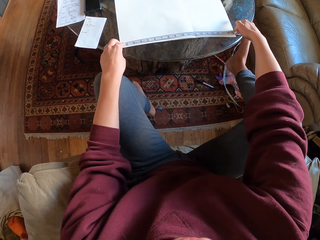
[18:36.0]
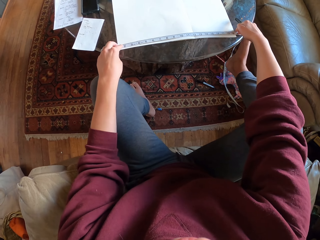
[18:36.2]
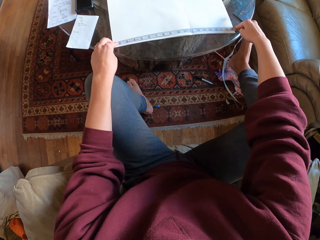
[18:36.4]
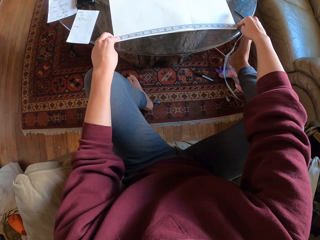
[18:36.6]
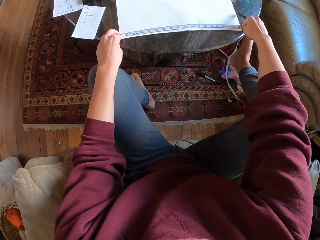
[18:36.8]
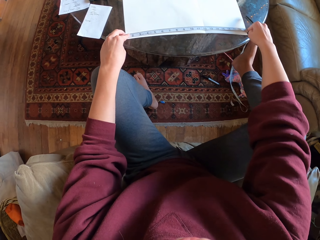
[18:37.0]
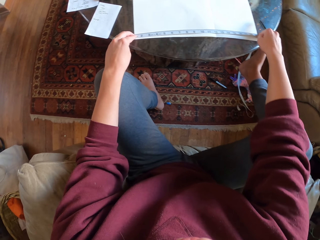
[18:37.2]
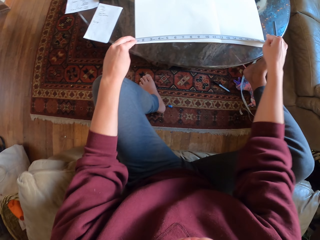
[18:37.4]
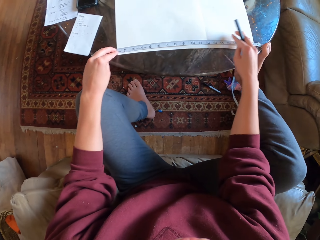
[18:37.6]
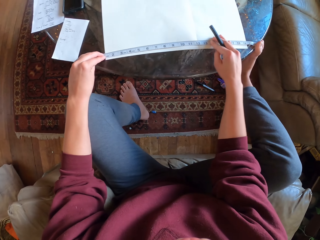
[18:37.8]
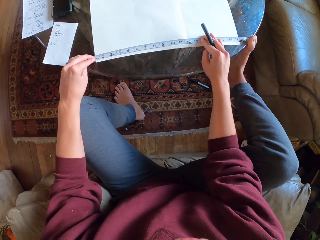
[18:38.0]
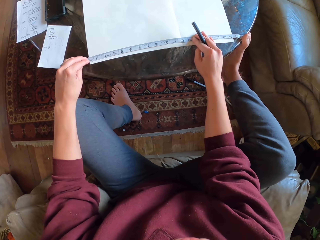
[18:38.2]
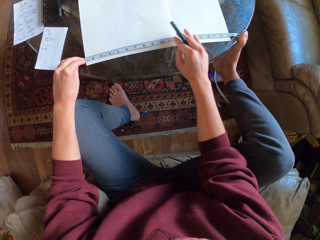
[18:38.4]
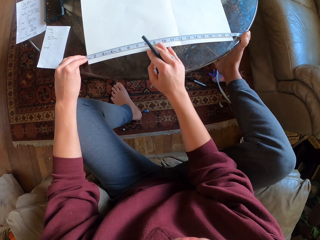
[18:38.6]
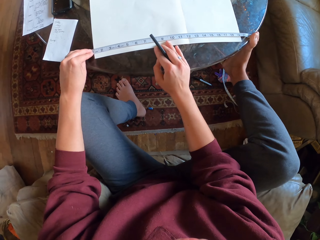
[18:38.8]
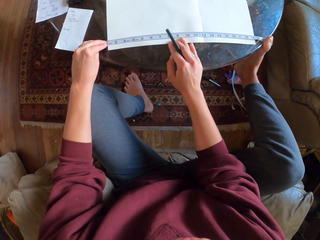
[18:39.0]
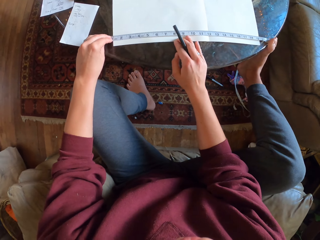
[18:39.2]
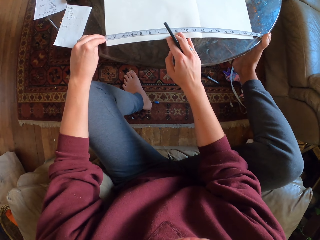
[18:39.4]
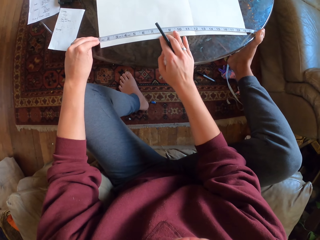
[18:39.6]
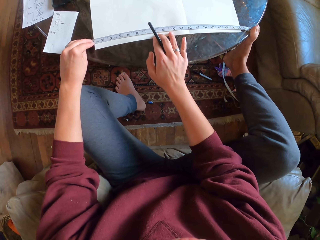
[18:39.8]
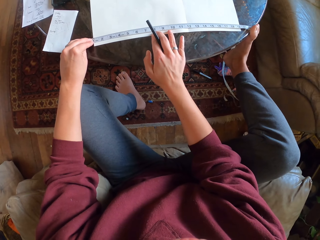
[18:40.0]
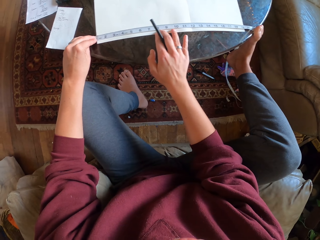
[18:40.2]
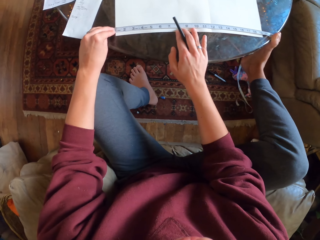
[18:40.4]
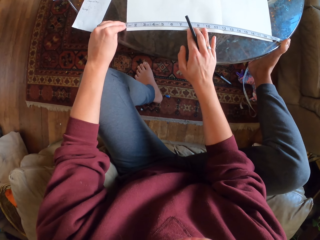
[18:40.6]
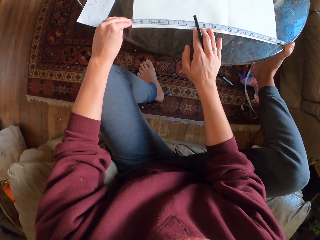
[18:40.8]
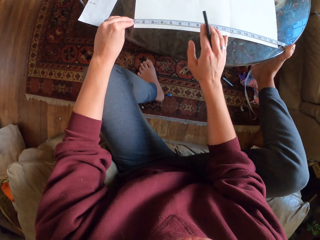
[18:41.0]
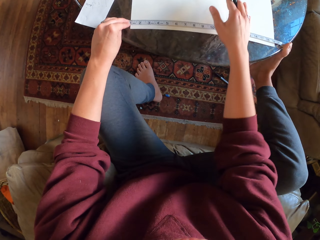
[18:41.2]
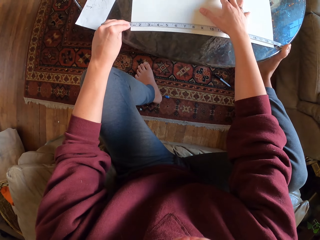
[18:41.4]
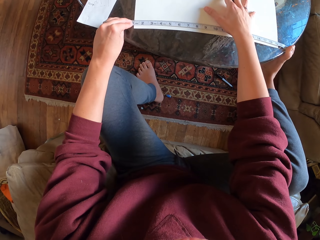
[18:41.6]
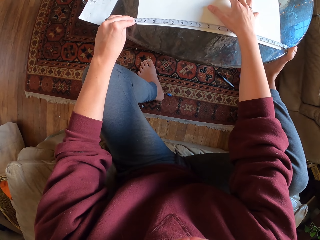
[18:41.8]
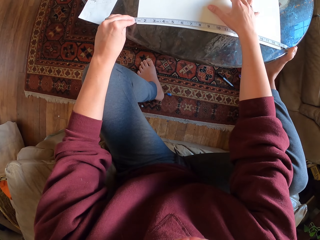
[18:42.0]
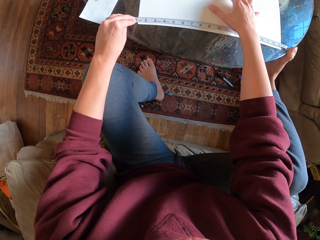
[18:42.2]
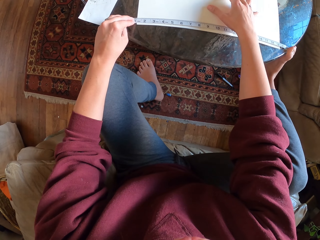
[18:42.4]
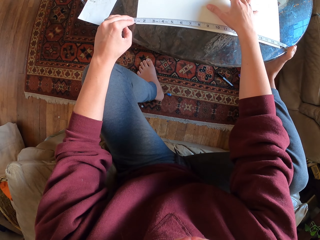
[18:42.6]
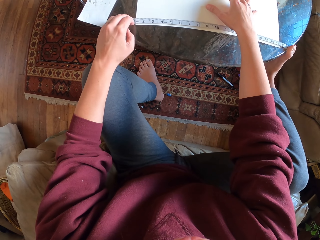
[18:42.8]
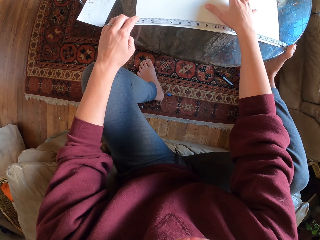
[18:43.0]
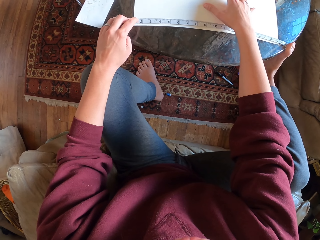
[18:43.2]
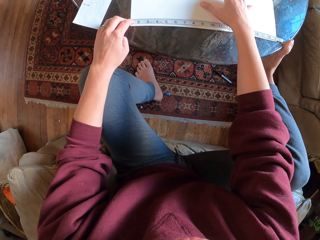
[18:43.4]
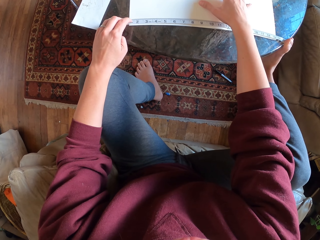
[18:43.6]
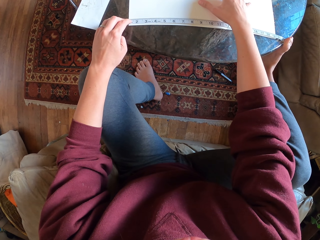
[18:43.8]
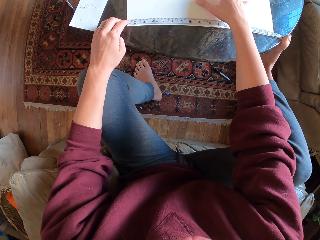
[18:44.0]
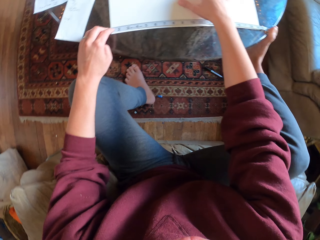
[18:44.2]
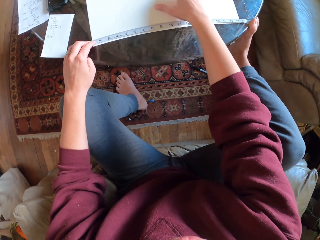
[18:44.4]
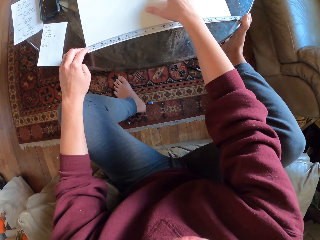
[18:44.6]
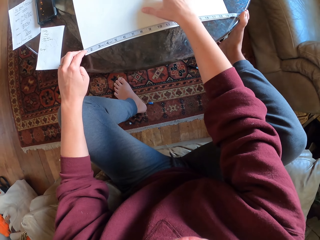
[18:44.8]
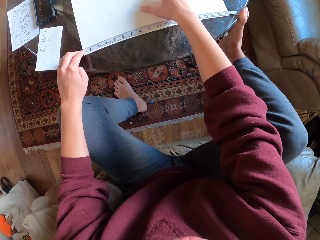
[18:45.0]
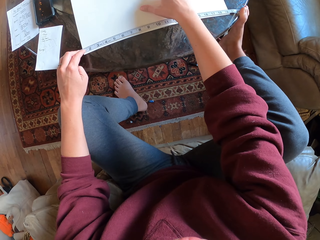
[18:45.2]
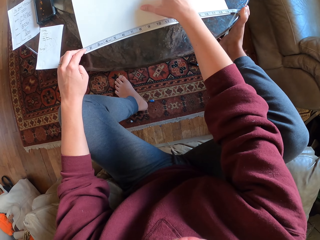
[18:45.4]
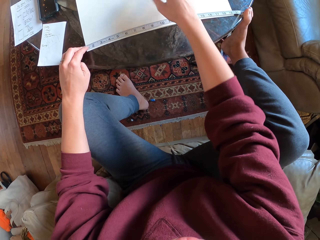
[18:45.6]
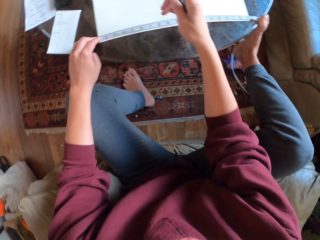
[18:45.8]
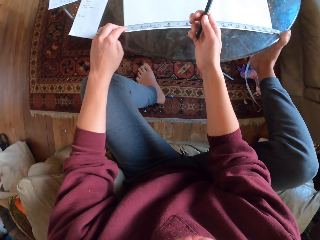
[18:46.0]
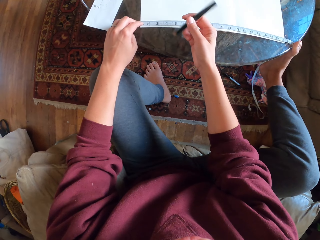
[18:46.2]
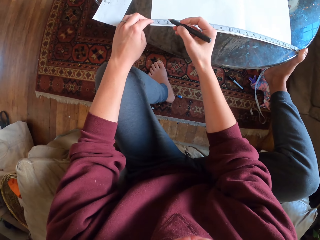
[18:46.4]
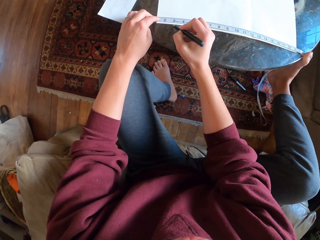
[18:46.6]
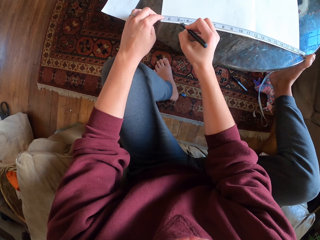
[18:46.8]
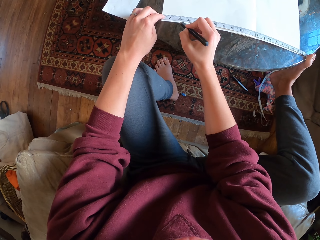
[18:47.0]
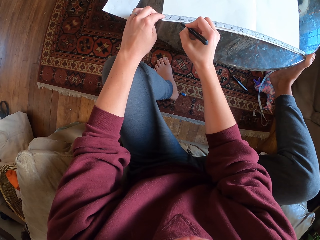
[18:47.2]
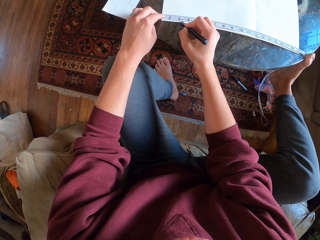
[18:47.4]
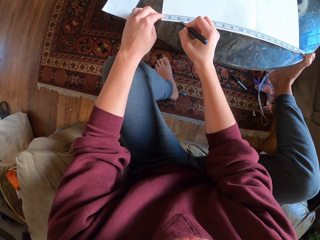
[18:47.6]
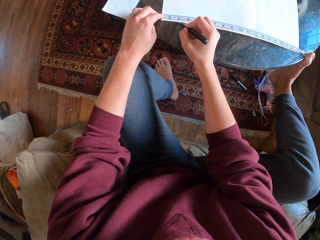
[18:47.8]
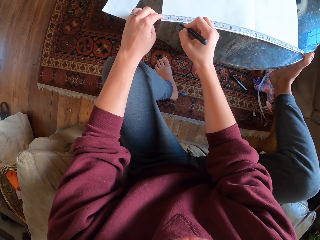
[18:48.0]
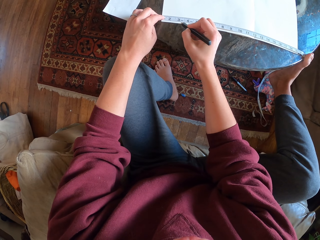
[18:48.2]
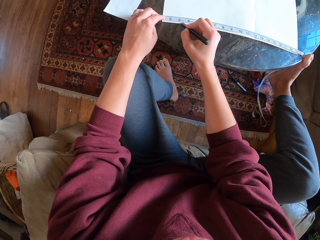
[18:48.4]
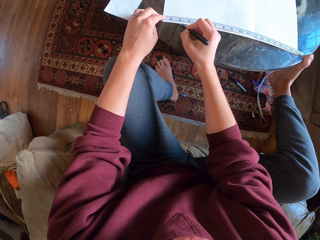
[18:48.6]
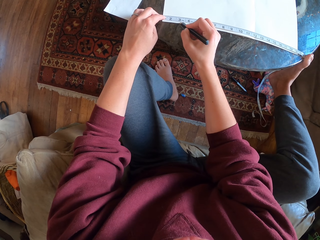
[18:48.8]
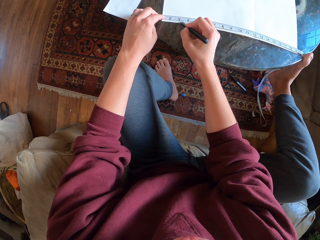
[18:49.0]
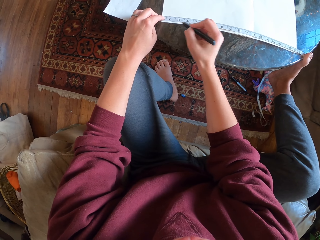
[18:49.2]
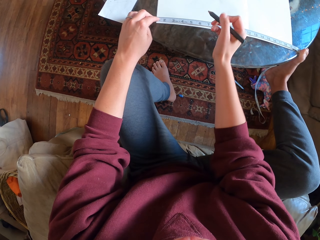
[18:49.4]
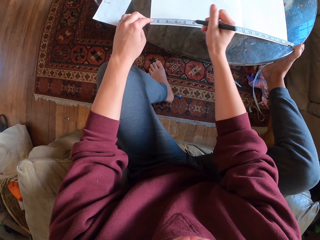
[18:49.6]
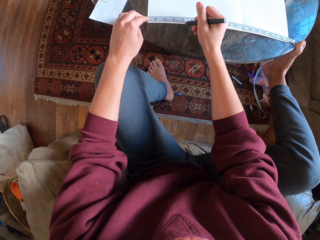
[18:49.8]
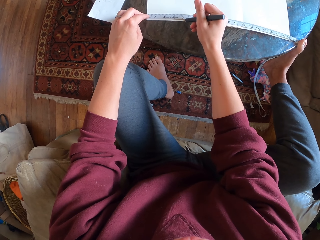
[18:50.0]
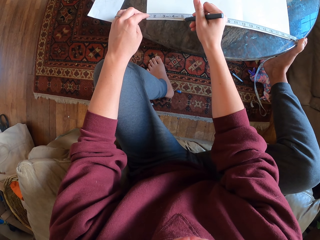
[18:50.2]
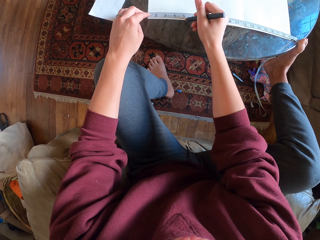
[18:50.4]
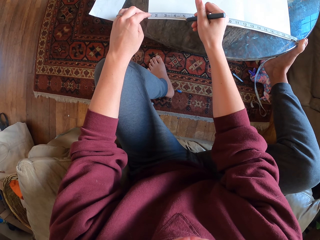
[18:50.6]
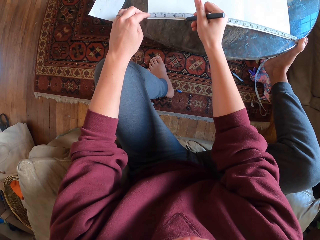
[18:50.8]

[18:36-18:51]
The camera wearer places his leg on the table. He holds the tape measure with his hand and his leg. He measures the drawing paper and pulls the drawing paper slightly. He adjusts the drawing paper. He takes down the measurement. He puts marks on the drawing paper.

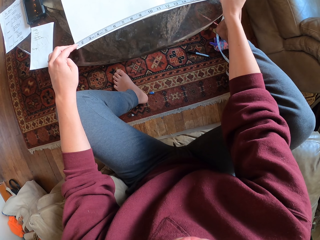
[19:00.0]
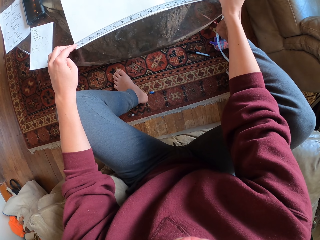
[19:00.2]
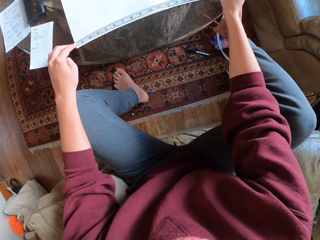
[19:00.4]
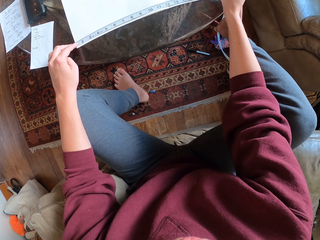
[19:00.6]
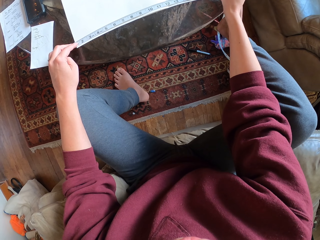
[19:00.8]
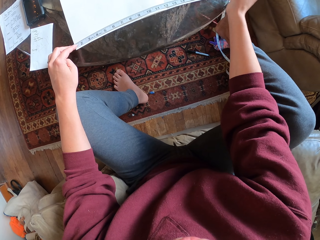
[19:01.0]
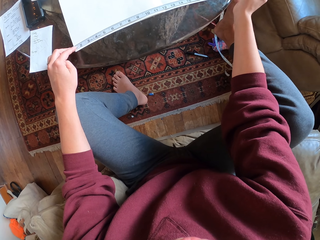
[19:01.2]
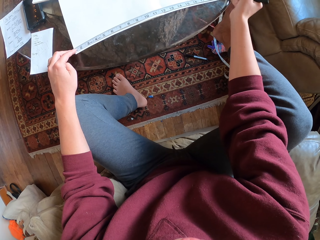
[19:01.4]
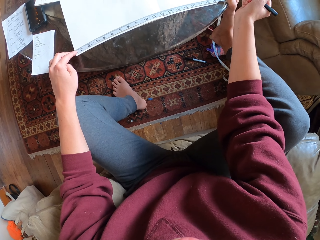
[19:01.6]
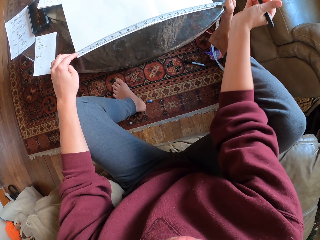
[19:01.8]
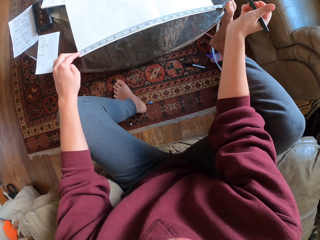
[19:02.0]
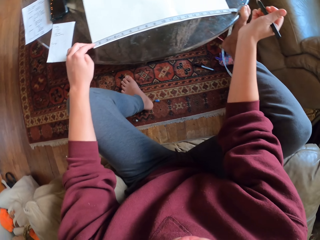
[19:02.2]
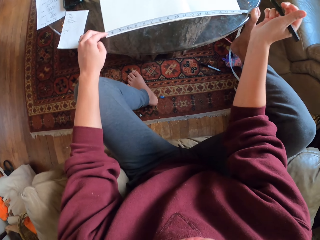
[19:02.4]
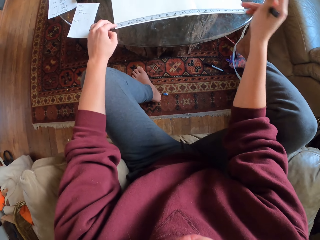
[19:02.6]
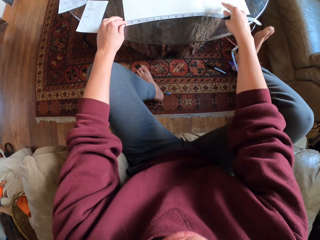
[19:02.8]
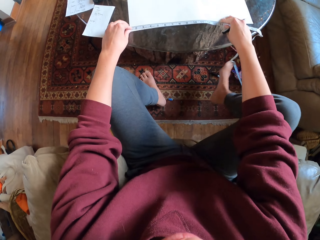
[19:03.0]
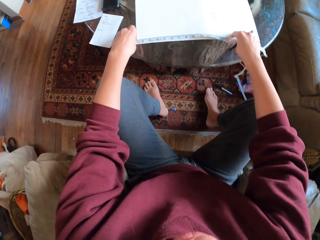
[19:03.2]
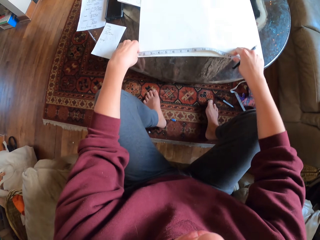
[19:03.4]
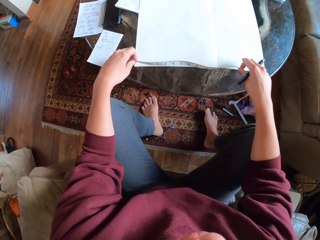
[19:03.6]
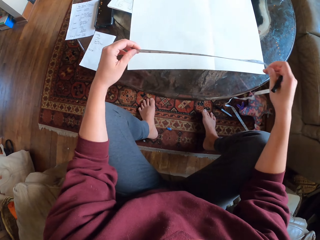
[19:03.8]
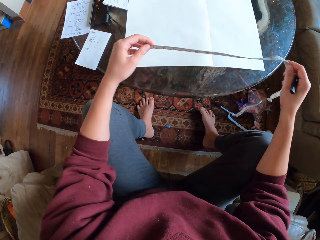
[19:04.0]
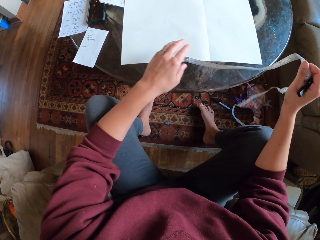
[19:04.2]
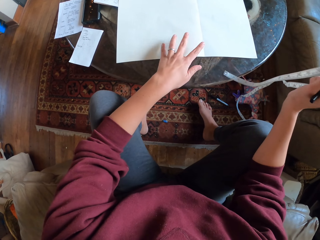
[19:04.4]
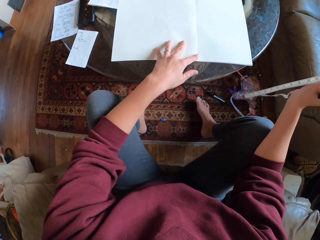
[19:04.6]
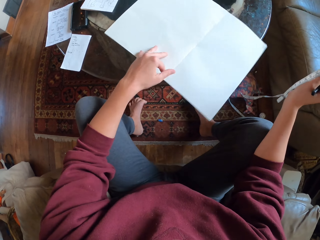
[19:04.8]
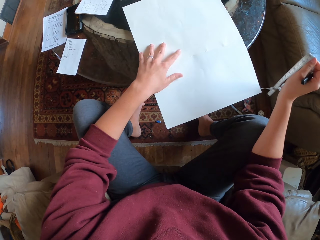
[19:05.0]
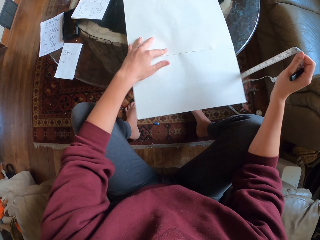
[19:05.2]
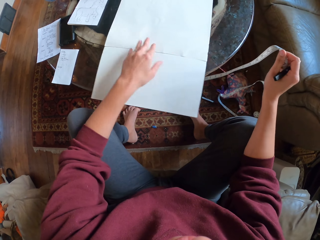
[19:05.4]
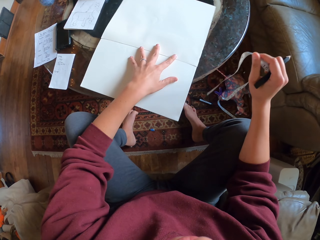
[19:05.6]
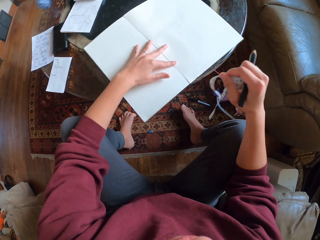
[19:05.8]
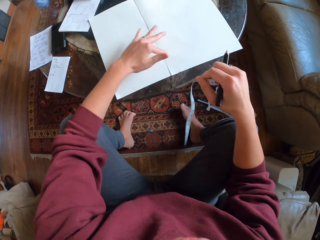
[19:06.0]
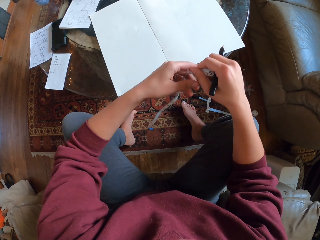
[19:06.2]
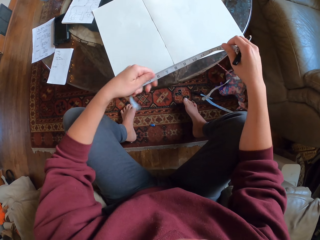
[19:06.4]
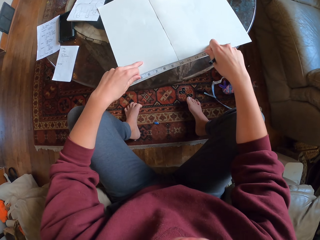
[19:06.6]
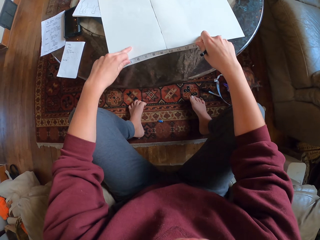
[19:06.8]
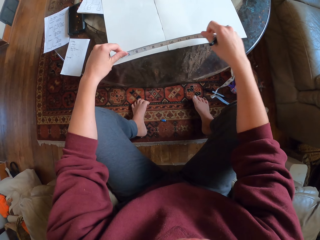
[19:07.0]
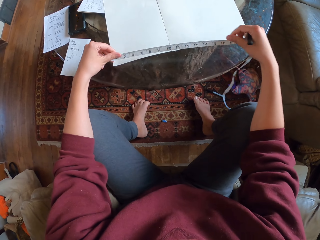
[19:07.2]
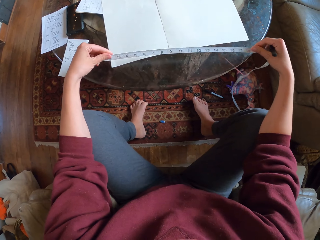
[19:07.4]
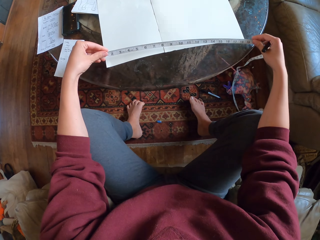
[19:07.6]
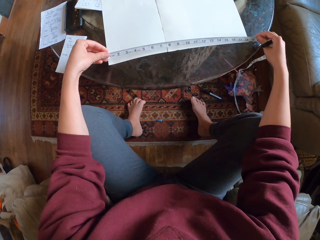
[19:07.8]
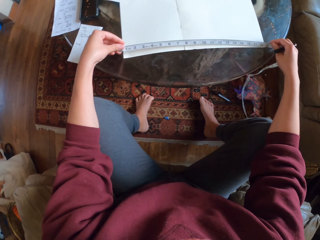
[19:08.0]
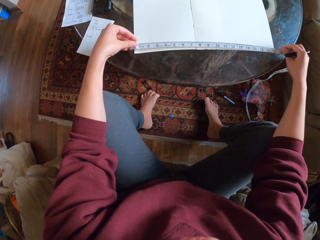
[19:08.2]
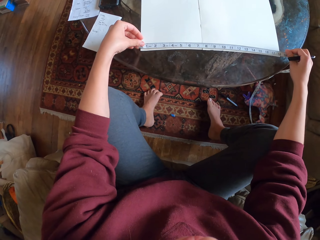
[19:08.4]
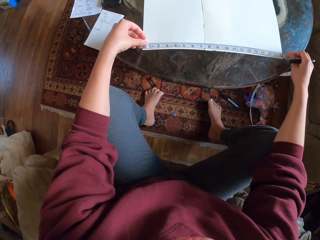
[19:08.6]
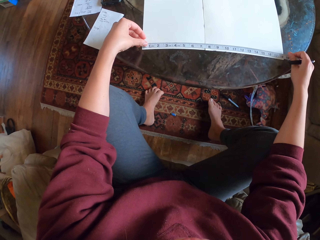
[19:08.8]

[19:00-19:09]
The camera wearer lifts his hand up and drops his leg. He lifts the measuring tape. He moves the tape measure to the right hand. He turns the drawing paper. He pulls the paper behind.
